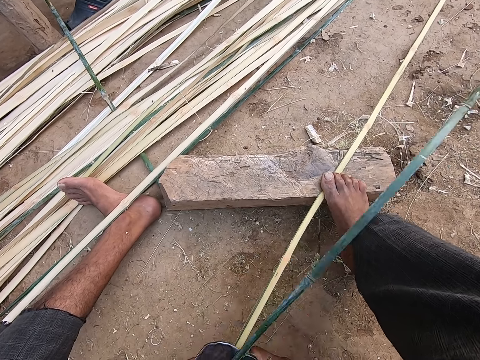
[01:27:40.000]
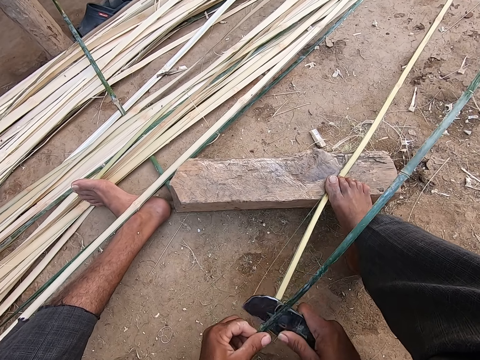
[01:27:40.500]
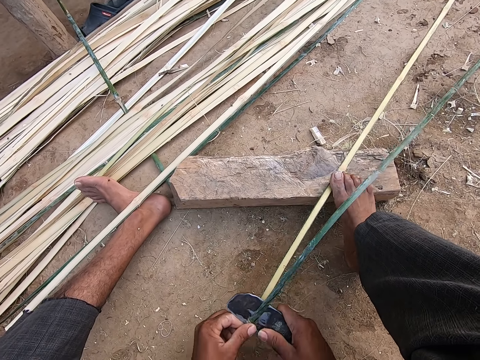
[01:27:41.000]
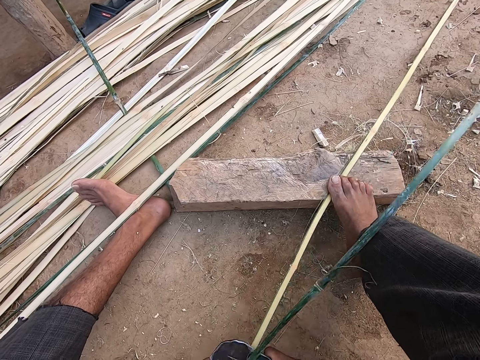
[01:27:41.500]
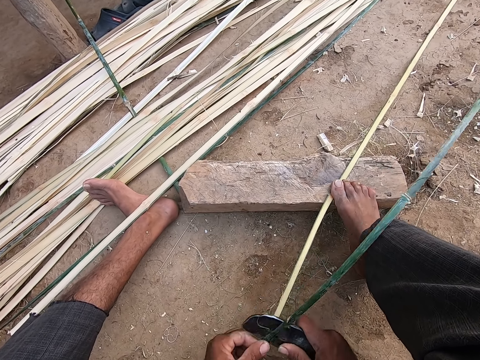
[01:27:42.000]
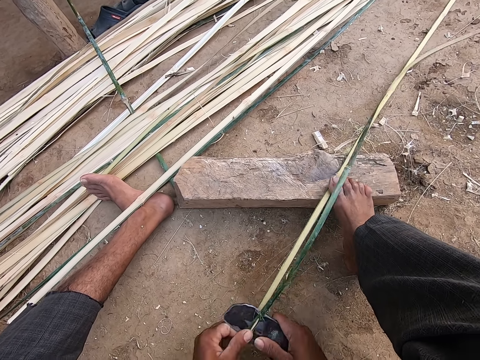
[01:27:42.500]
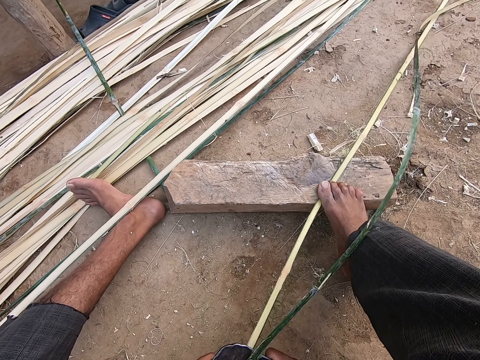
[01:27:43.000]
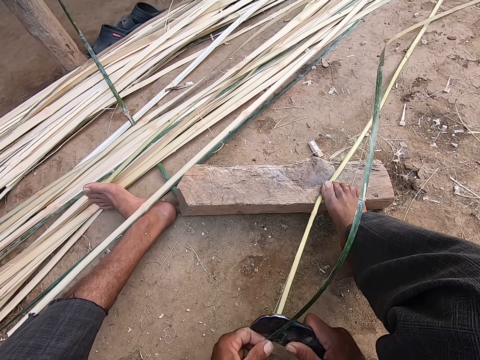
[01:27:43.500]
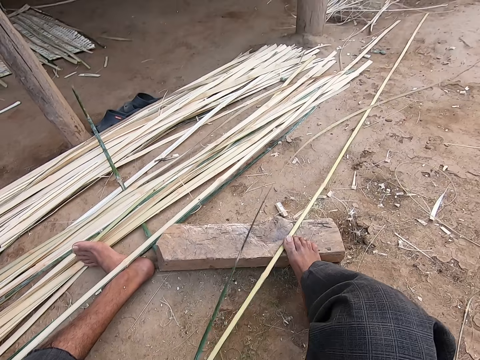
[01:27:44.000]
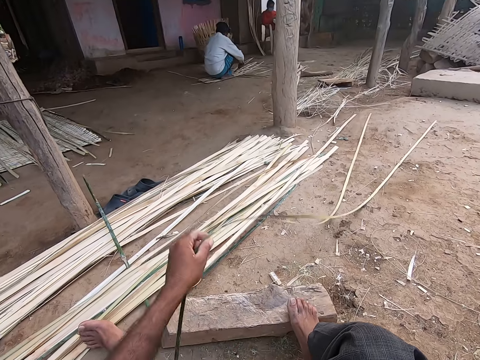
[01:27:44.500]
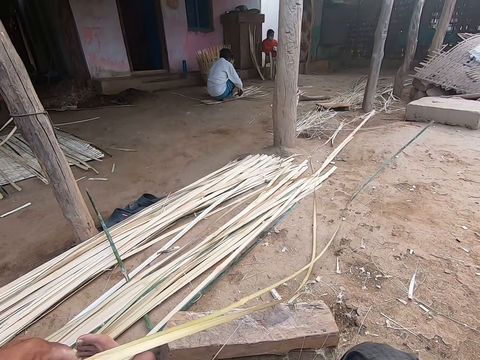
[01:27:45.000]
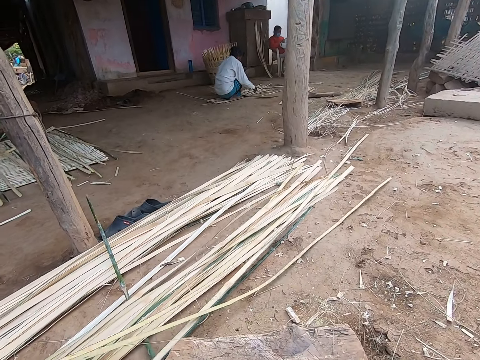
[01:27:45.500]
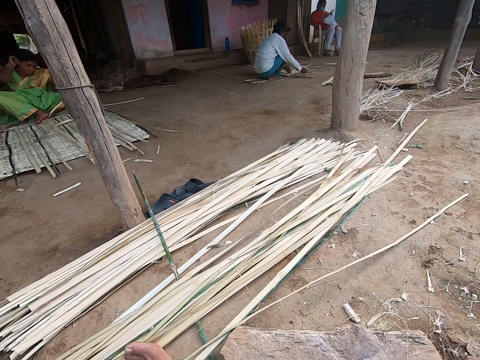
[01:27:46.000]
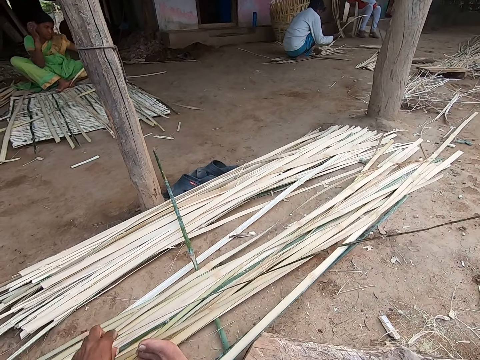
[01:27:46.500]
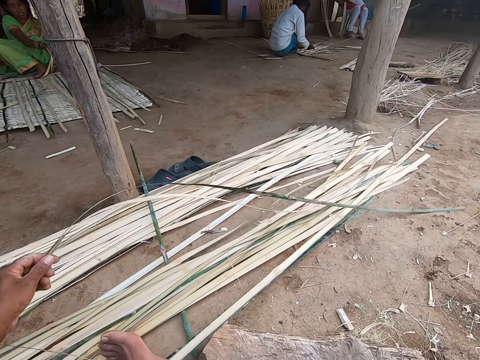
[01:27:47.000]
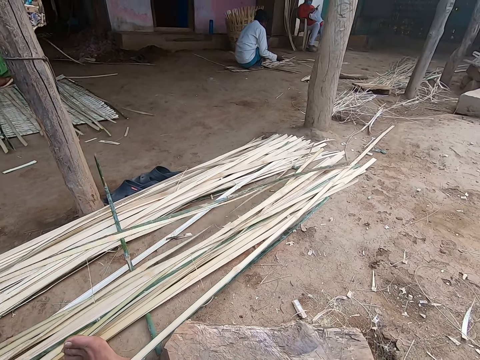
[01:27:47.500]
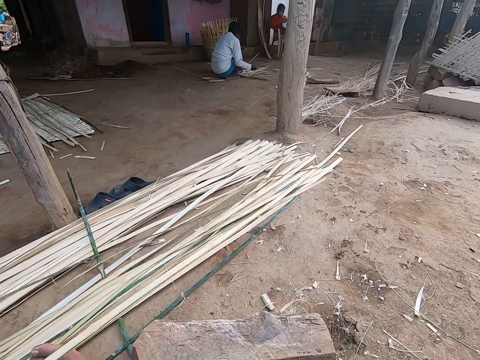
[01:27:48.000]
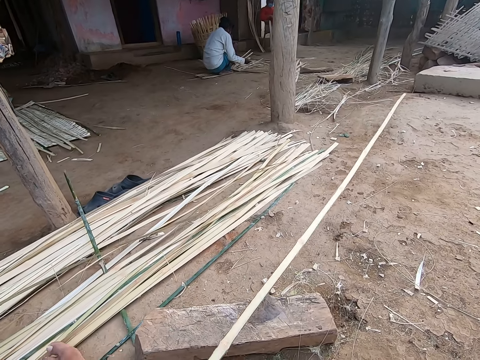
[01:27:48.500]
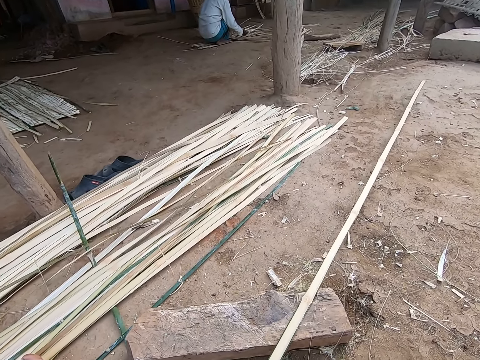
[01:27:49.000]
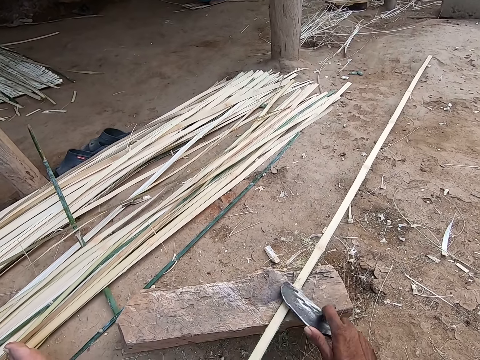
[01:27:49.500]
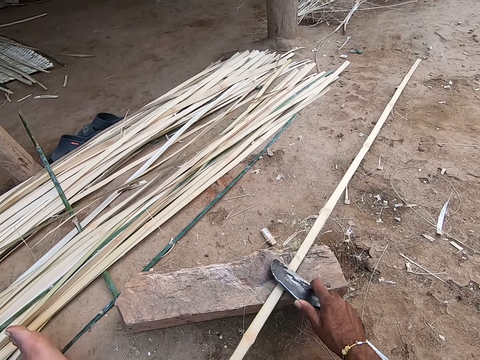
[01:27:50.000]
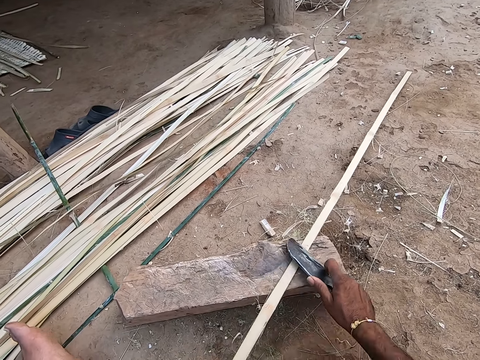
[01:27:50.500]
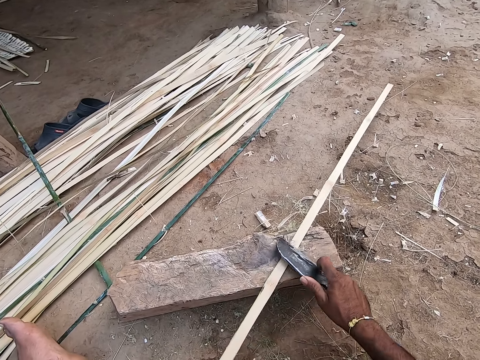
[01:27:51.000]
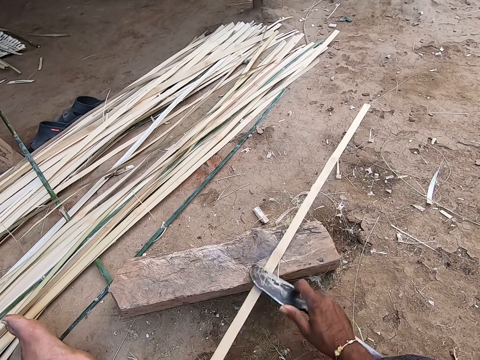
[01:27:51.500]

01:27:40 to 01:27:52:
The camera wearer speaks to a woman. He cuts the papyrus reed with a cutter. He speaks to the woman and lifts the papyrus pieces. He drops the two bamboo strips on the ground with his left hand. He adjusts a bamboo strip on the ground with his left hand. He moves the bamboo strip from the ground to the plank with his left hand. A man speaks to the camera wearer. The camera wearer looks at the man. He picks a papyrus reed. The woman speaks to the camera wearer. The camera wearer slices the bamboo strip on the plank with the knife in his right hand. He peels the papyrus reed with the cutter.

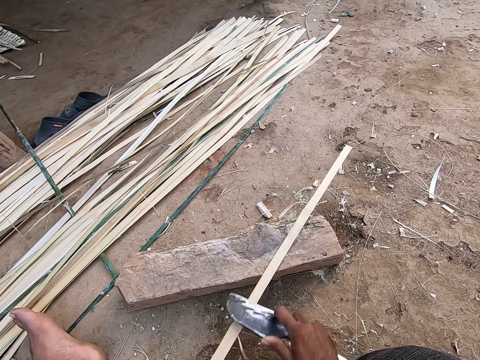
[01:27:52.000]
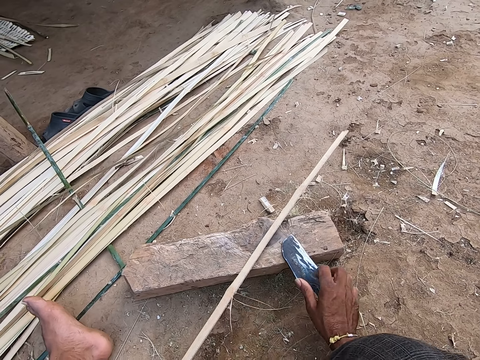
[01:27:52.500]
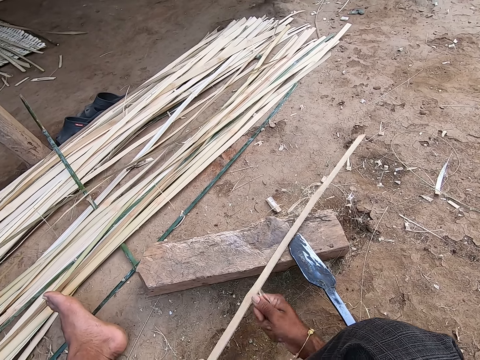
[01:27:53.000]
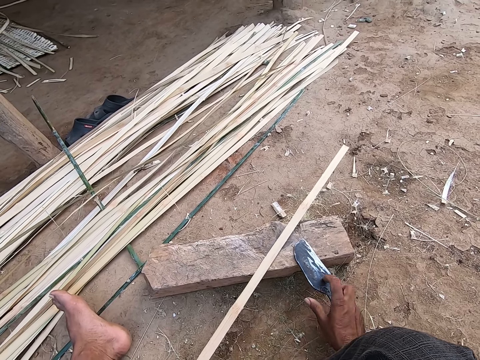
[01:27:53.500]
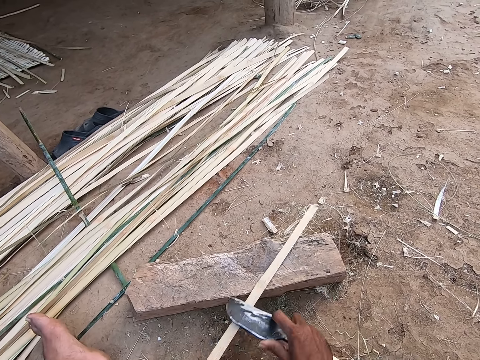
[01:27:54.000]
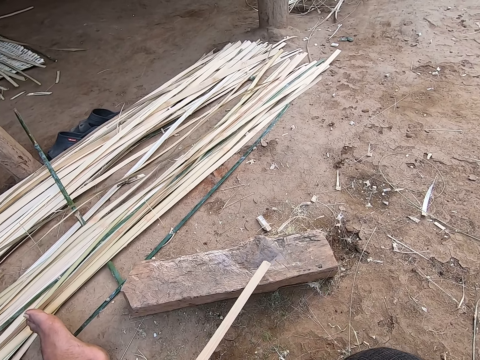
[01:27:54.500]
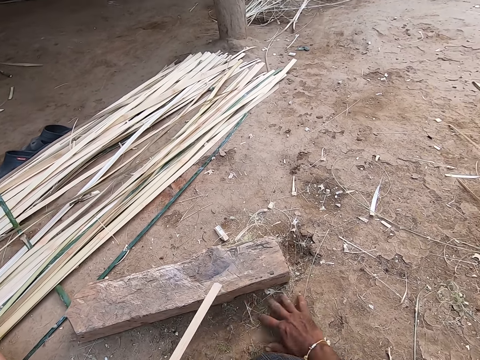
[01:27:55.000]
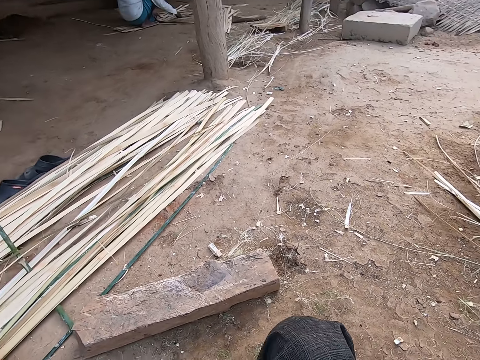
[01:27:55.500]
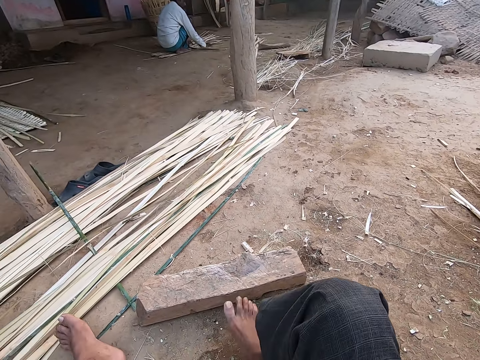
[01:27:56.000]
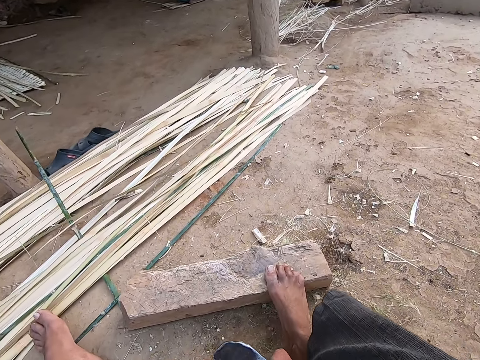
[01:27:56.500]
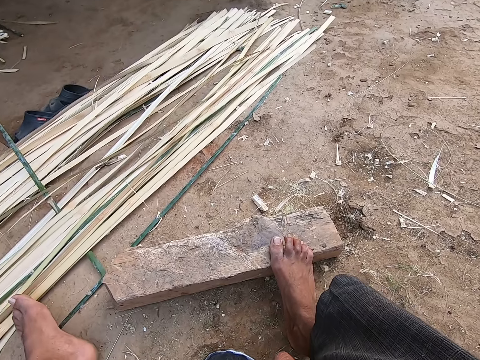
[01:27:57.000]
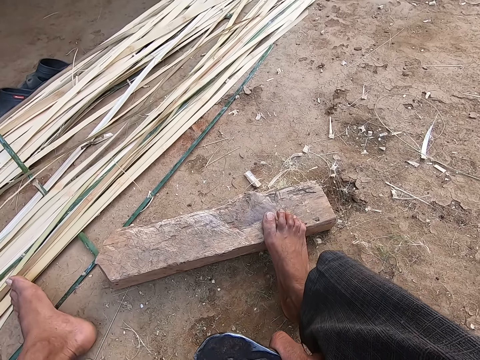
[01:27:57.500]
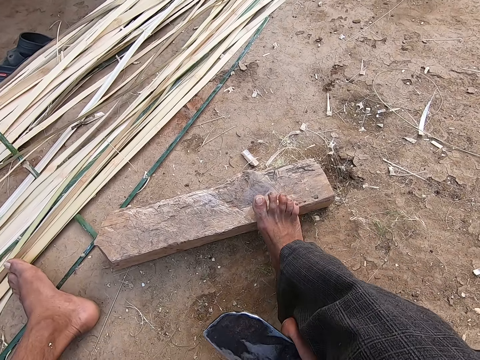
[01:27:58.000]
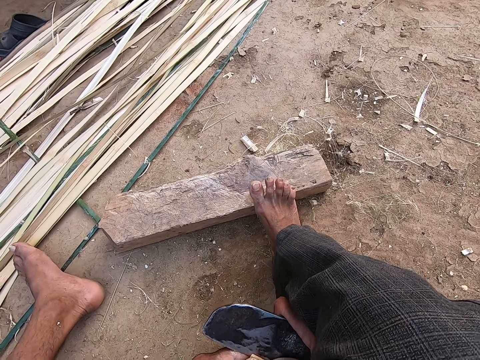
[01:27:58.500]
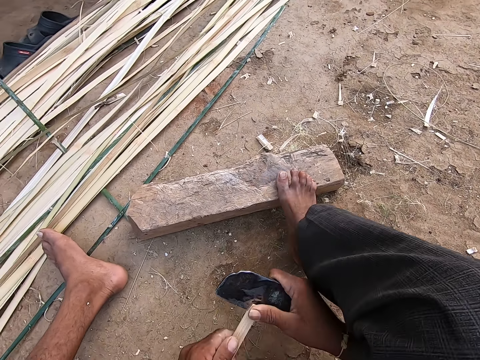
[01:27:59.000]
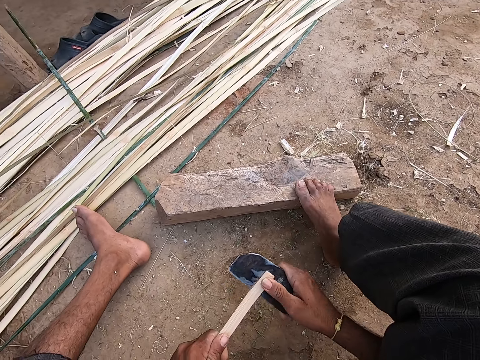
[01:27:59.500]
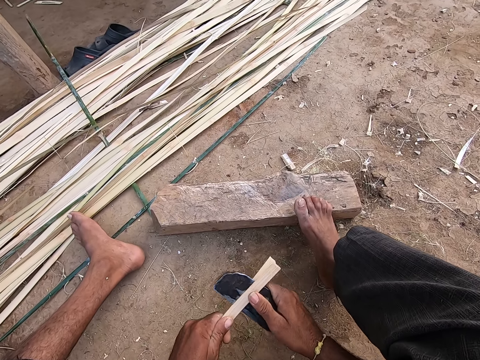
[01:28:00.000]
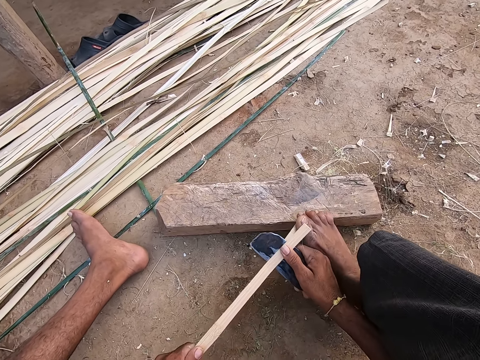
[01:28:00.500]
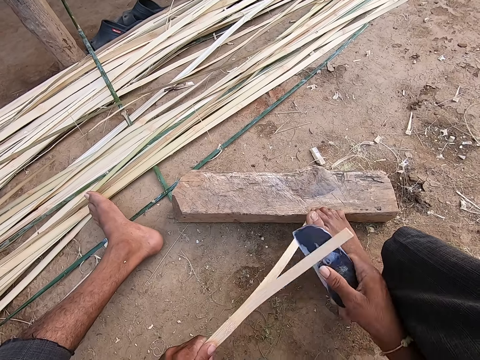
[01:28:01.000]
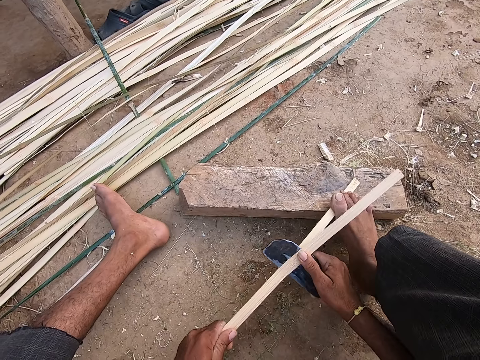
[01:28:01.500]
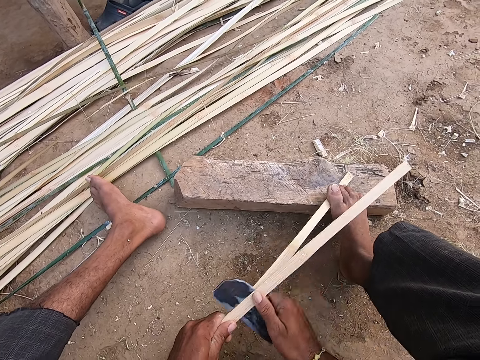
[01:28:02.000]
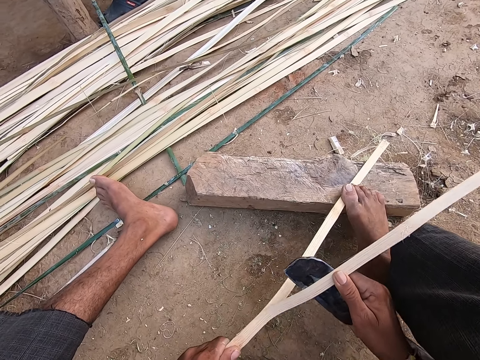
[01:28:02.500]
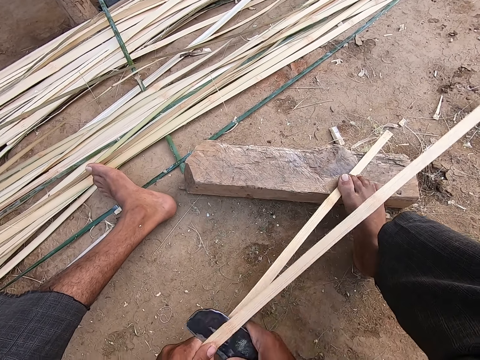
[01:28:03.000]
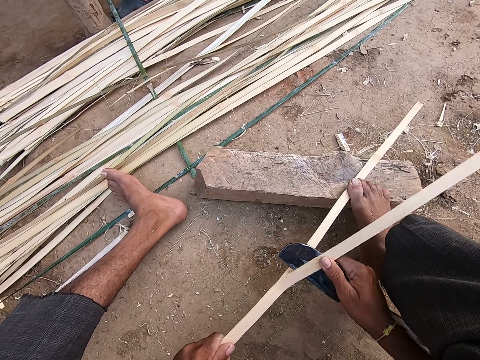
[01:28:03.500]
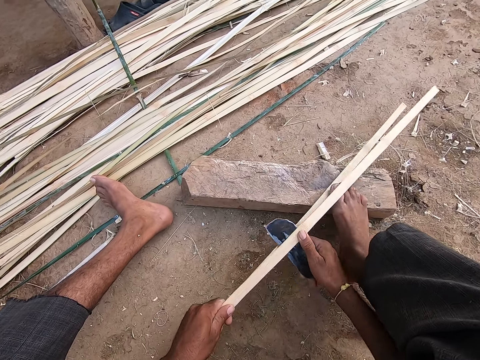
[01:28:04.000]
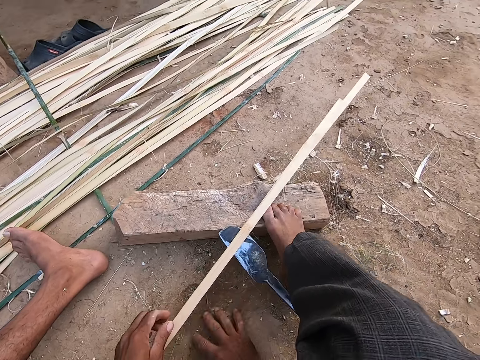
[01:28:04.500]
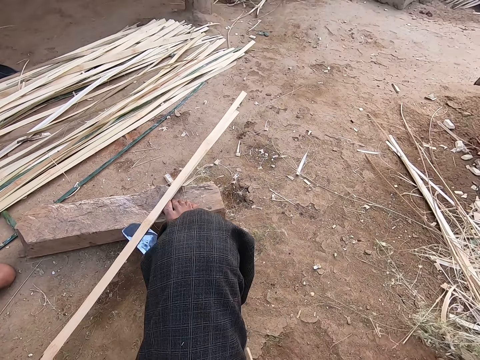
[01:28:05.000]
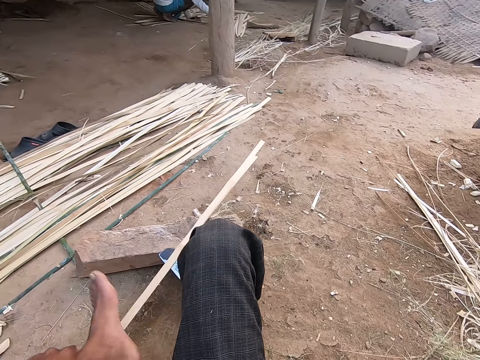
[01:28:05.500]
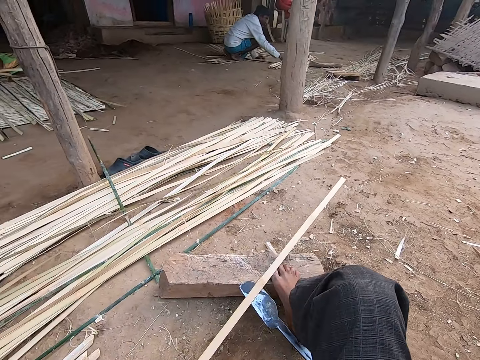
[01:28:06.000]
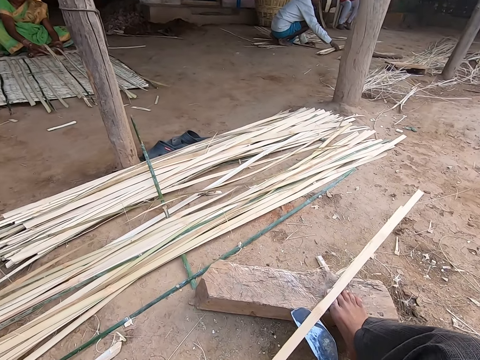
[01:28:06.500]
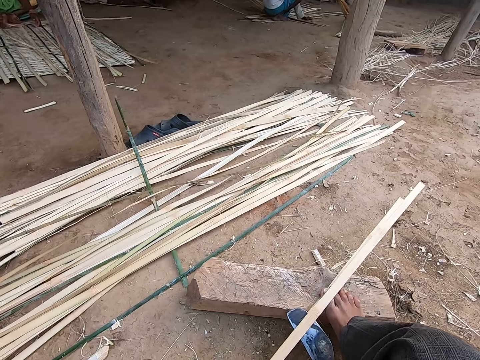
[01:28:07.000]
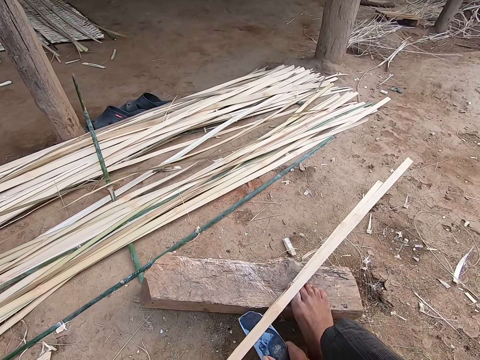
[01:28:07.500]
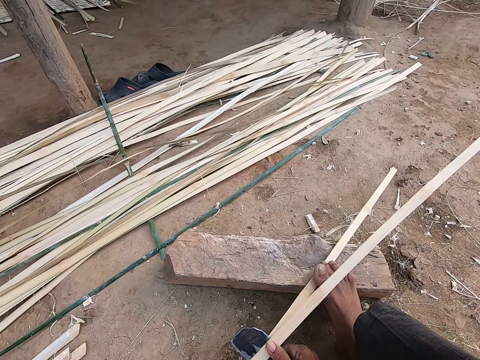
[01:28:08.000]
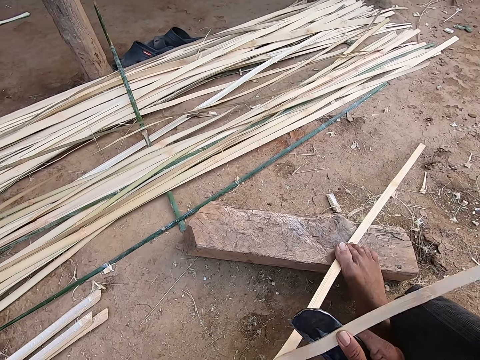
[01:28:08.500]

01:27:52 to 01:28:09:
The camera wearer drops the knife or cutter on the plank with his right hand. He peels off strands from the bamboo strip with his right hand. He picks the knife from the plank with his right hand. A woman interacts with the camera wearer. The camera wearer scrapes the bamboo strip on the plank with the knife in his right hand. He peels the papyrus reed with the cutter. A man speaks to the camera wearer. The camera wearer wipes his right hand on the ground. He places his right leg on the plank. He slices the bamboo strip with the knife in his right hand. He places his right leg on the bamboo strip on the plank. He slices the bamboo strip with the knife in his right hand. He speaks to the man. He drops the knife on the plank with his right hand. He wipes his right hand on the ground. He looks around and speaks to the woman. He picks the knife from the plank with his right hand. He slices the bamboo strip with the knife in his right hand. He speaks to the woman again.
